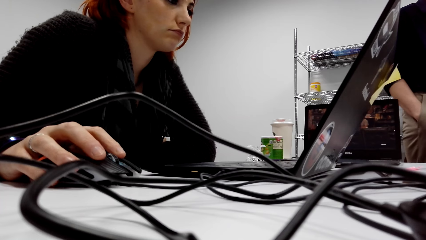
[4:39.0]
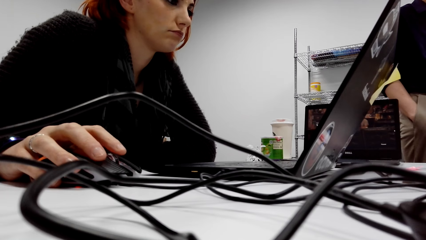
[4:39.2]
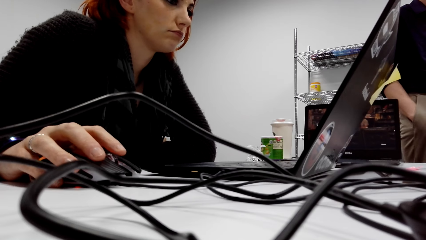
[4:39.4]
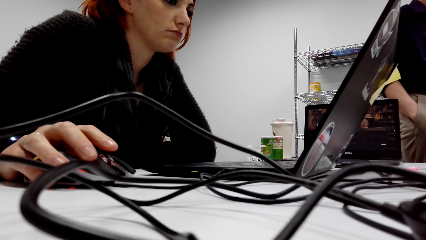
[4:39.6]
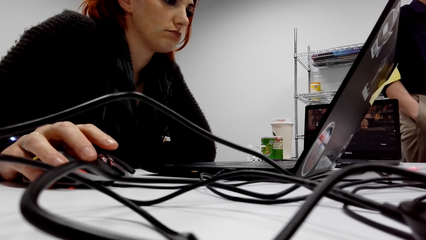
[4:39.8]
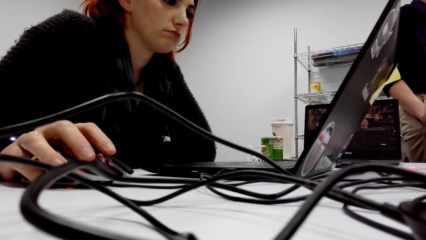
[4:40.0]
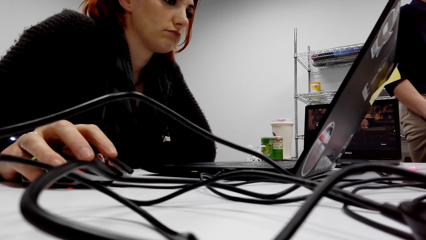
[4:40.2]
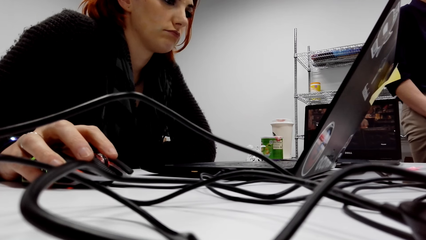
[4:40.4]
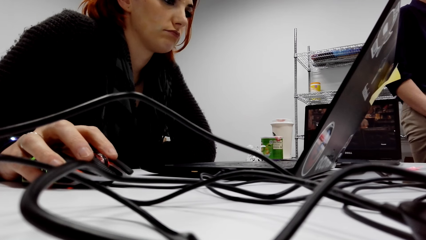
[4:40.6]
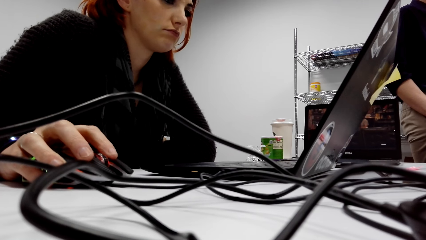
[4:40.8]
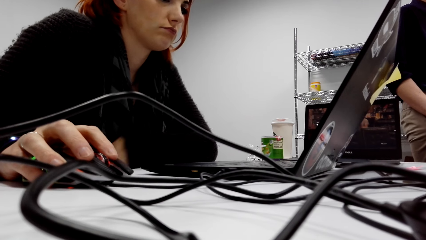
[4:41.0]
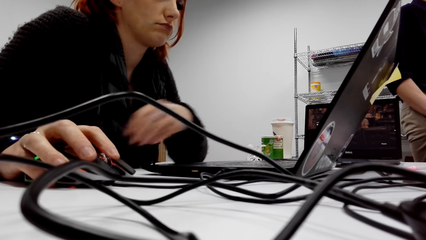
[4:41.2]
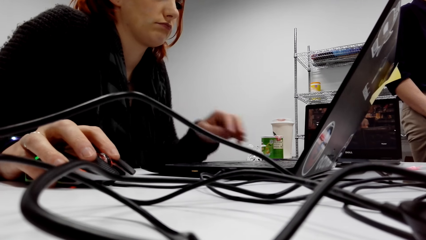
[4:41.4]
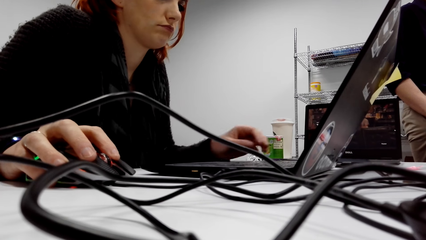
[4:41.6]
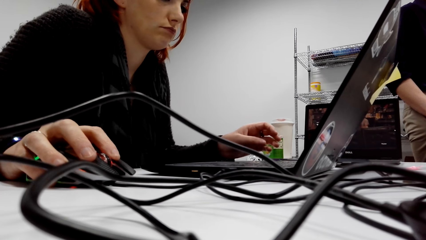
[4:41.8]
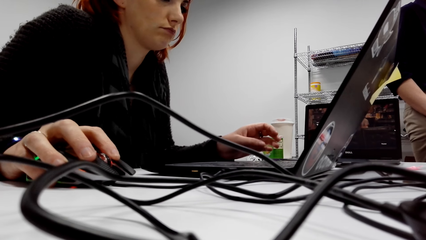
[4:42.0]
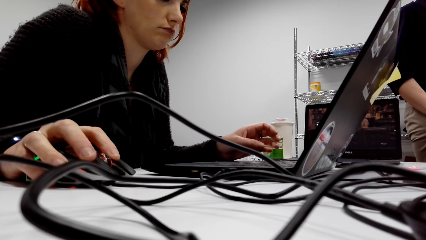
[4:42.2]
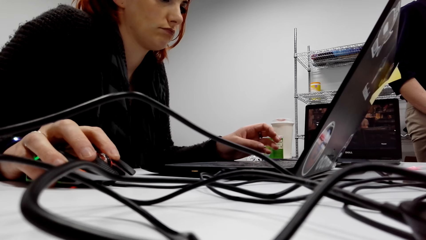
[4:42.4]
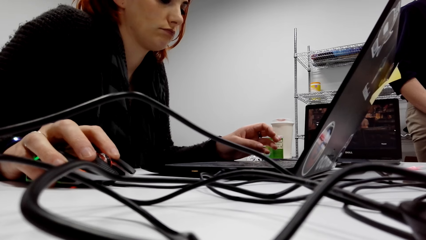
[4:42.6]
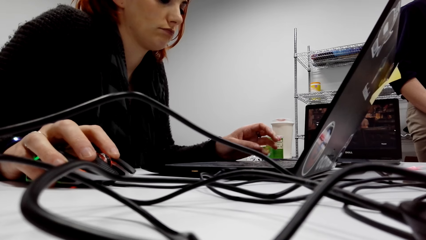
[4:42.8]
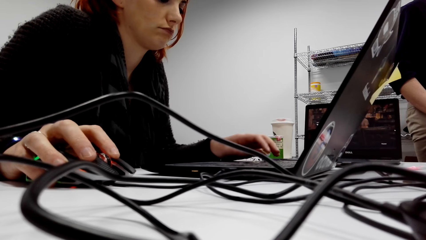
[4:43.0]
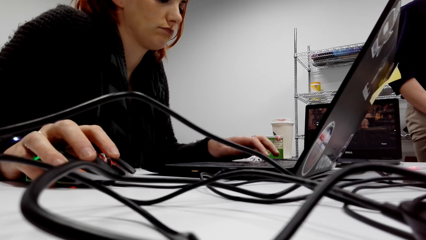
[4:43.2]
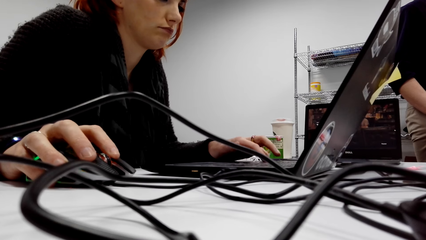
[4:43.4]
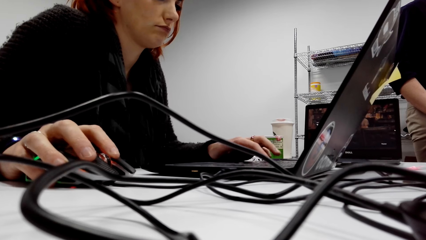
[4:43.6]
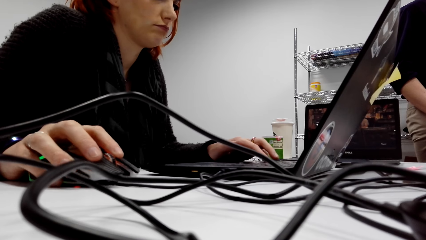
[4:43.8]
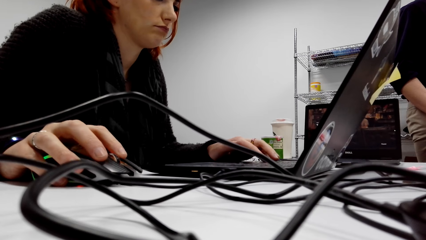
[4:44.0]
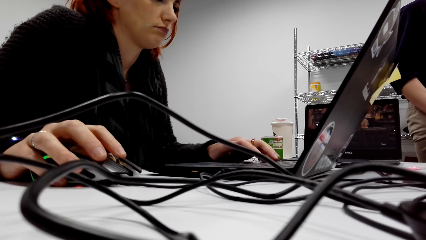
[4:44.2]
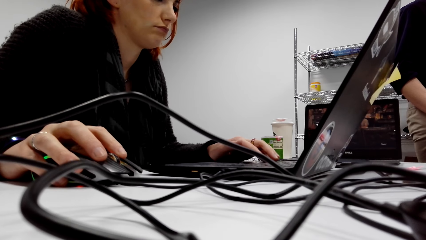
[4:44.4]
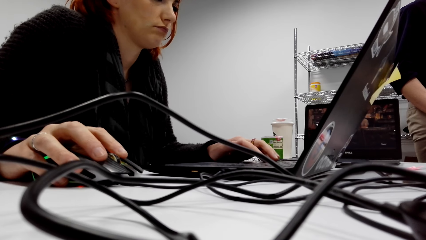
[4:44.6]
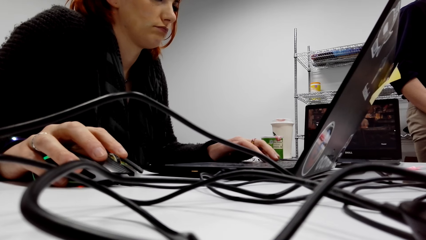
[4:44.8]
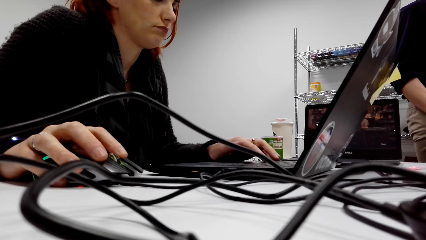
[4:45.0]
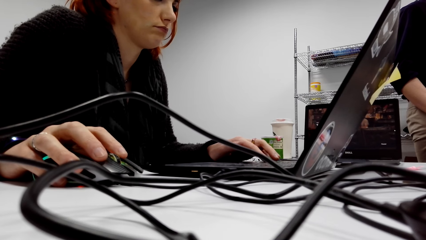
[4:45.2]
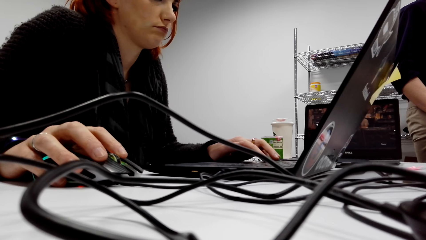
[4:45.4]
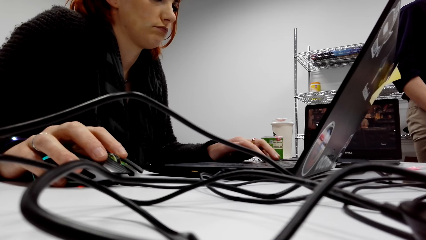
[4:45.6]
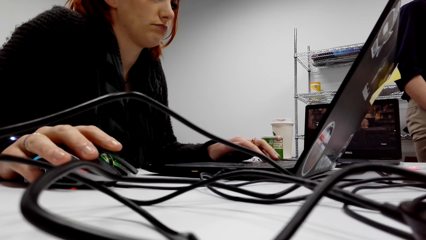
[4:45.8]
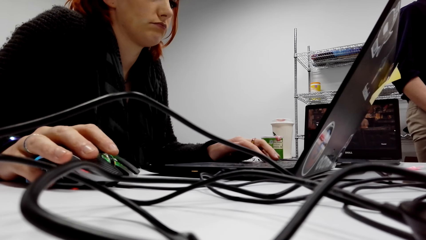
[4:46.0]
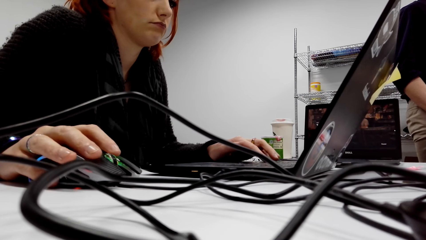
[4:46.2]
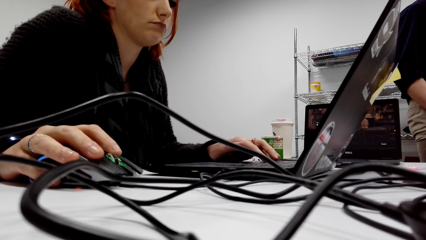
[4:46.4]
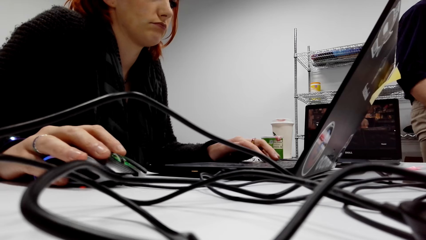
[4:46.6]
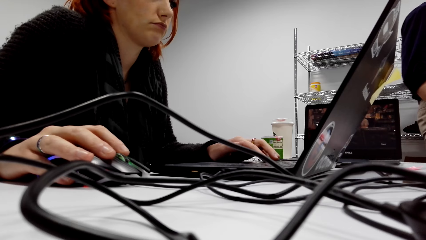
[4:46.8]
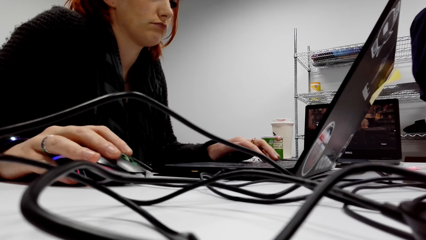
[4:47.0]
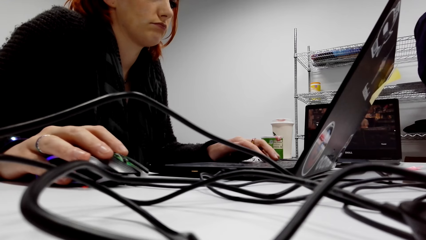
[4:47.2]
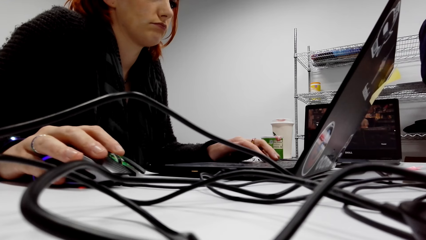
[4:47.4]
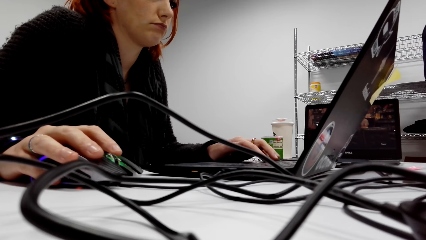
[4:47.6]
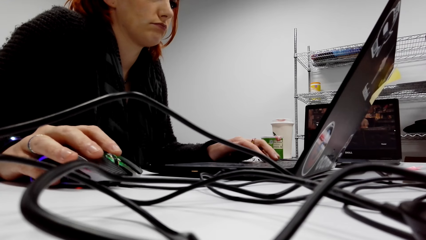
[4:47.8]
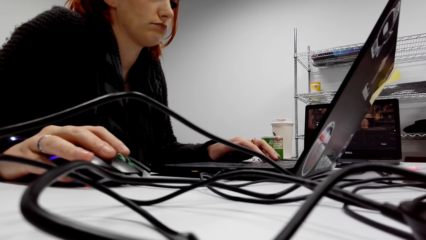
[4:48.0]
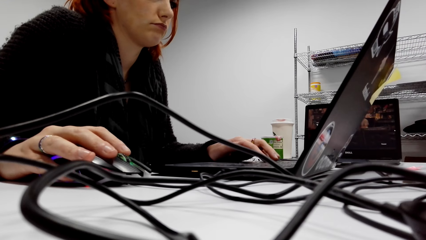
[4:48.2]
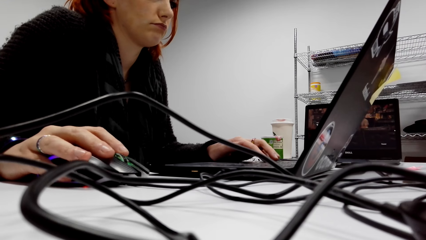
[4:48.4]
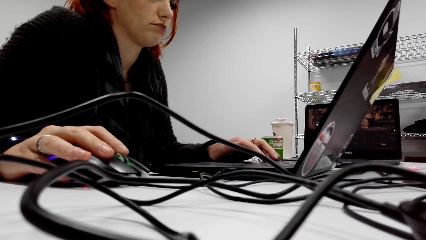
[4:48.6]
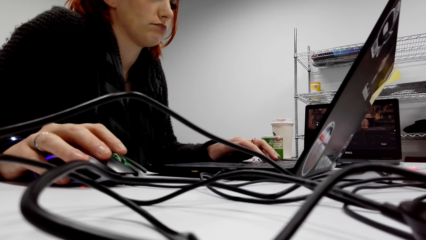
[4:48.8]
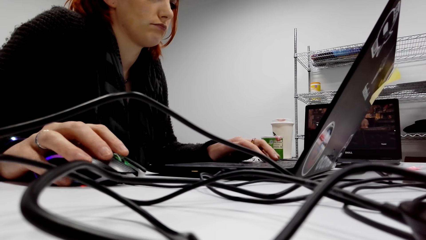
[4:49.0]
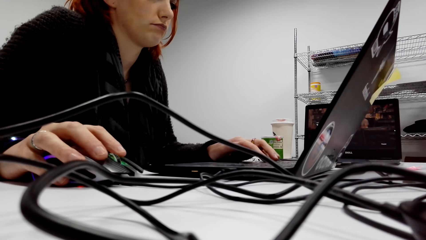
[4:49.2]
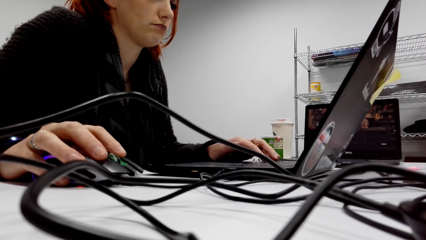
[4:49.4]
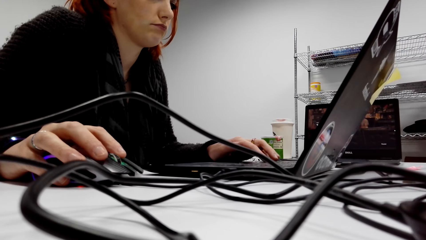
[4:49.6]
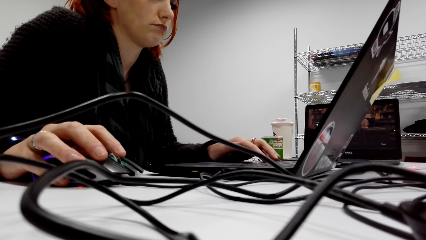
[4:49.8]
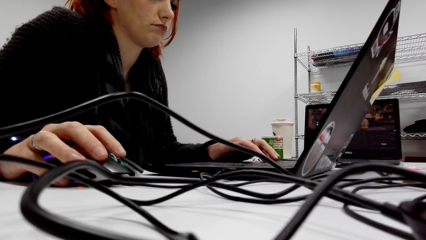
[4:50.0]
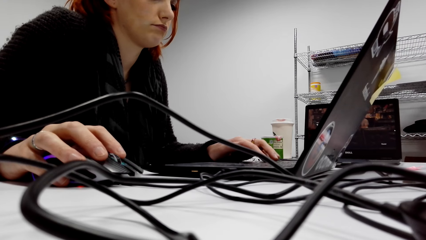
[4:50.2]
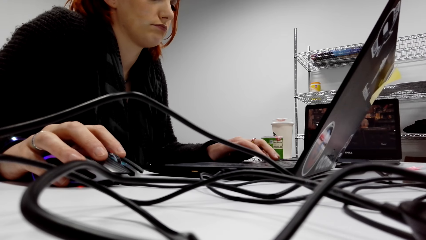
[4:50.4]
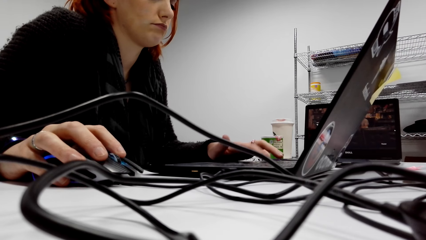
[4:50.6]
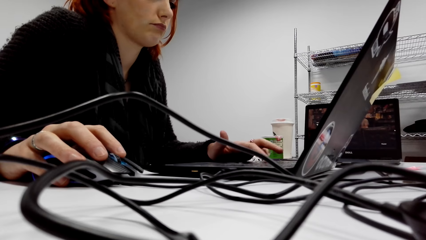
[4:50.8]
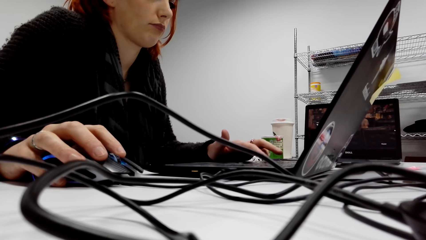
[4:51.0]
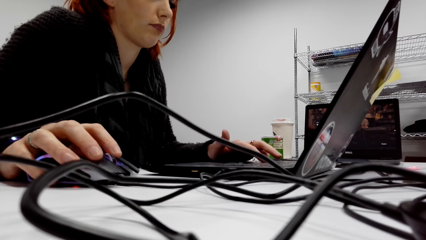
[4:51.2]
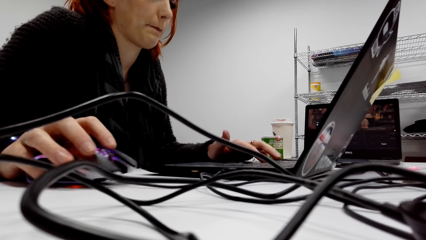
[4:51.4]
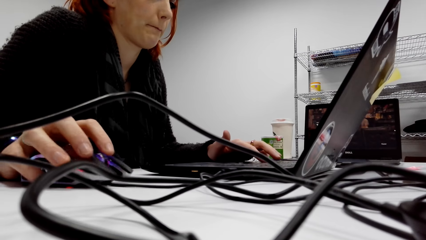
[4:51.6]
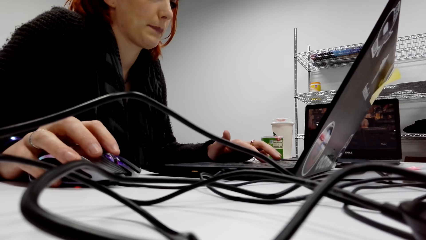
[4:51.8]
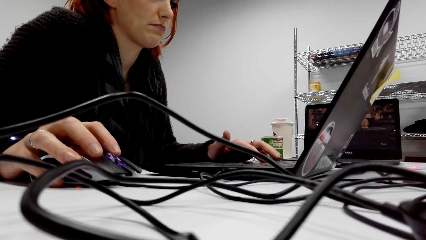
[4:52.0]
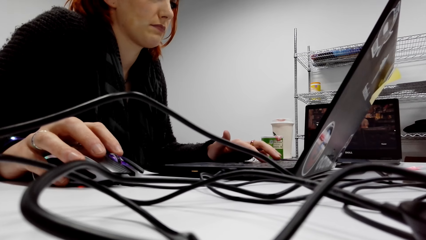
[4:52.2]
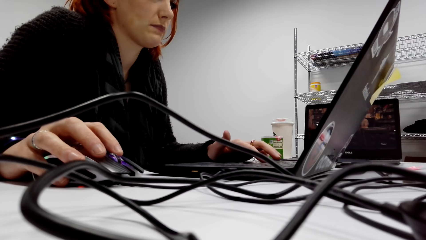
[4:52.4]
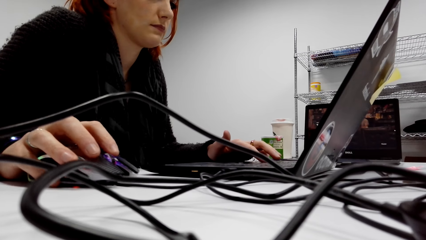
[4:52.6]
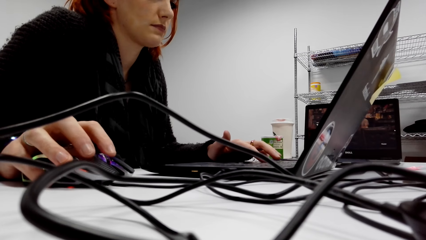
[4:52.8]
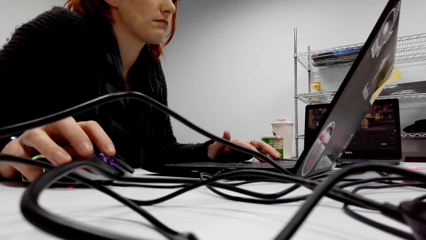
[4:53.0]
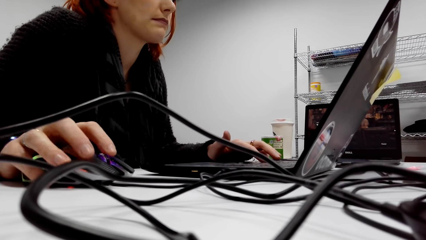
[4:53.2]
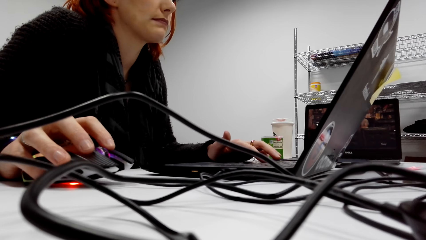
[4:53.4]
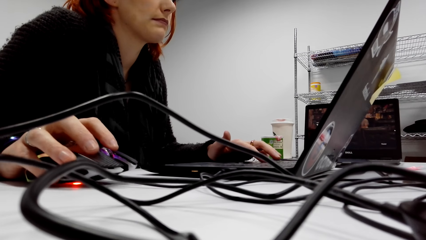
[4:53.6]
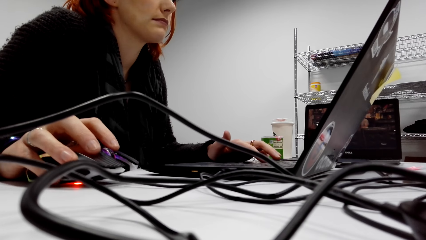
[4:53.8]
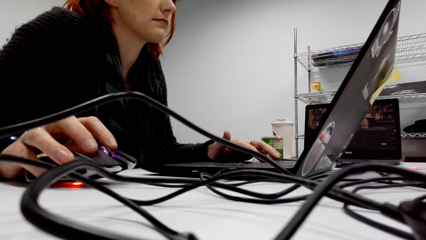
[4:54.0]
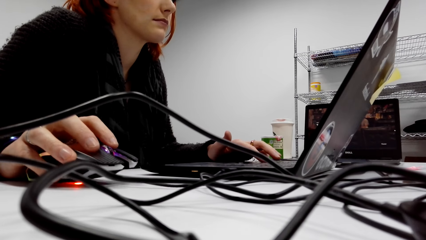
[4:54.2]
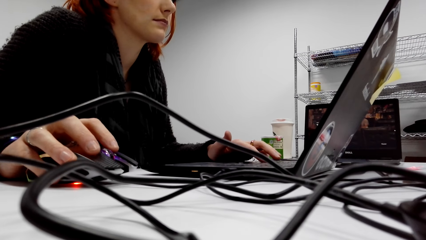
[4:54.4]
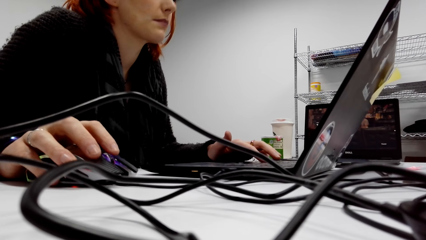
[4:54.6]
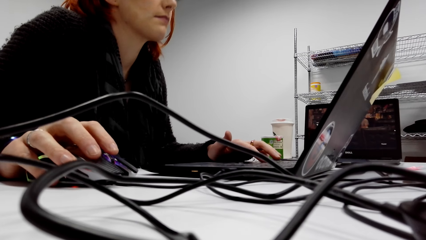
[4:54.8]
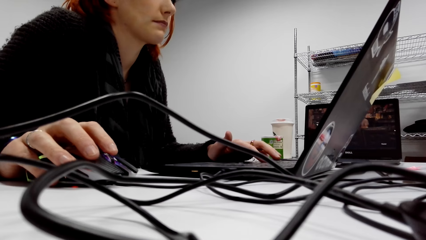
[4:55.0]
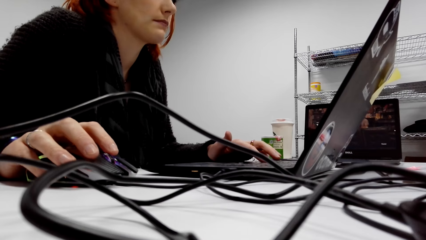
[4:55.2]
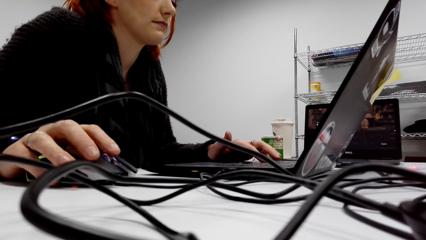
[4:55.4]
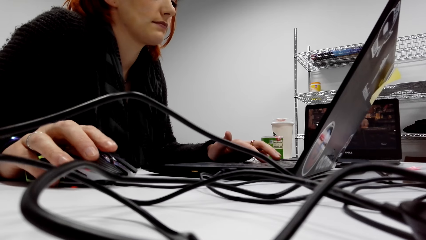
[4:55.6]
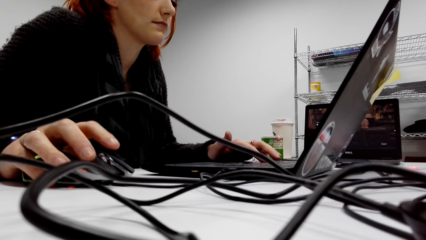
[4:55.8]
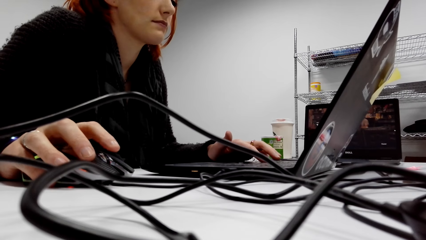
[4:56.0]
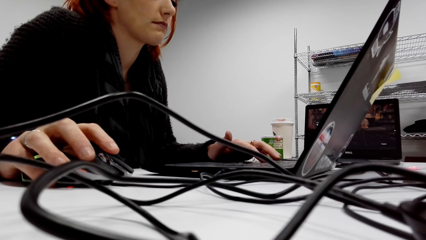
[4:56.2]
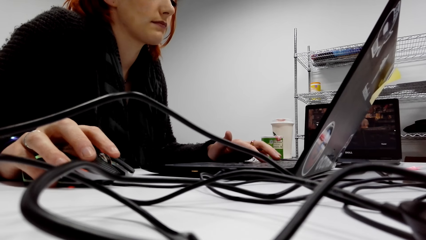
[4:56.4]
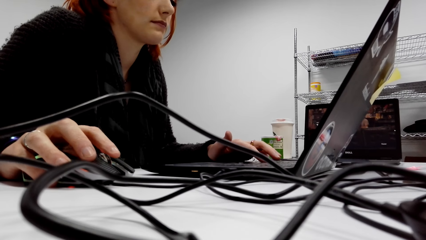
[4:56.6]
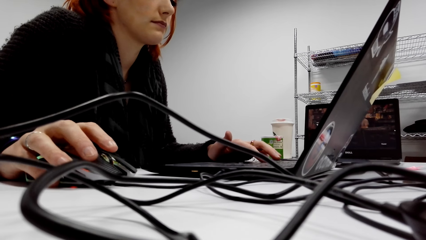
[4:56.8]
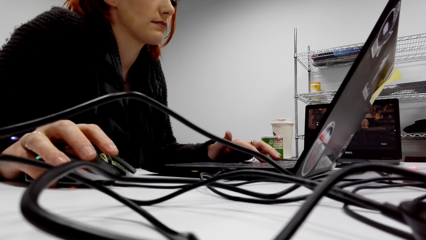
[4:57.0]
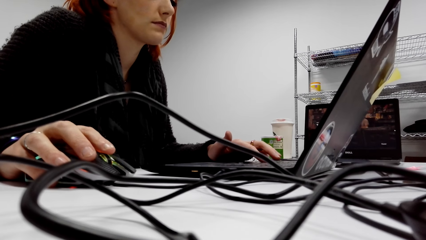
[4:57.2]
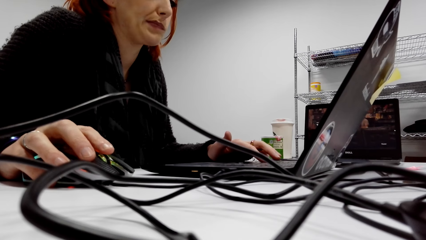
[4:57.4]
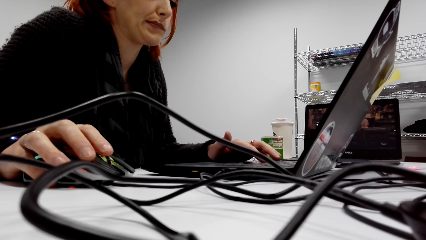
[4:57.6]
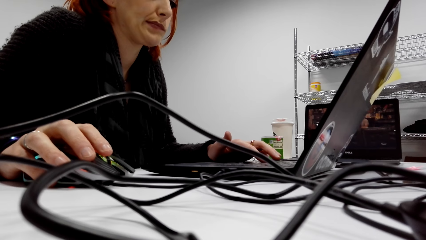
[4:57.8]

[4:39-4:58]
A lady types on the keyboard. The lady types on the keyboard of the laptop. The lady scrolls the mouse.
